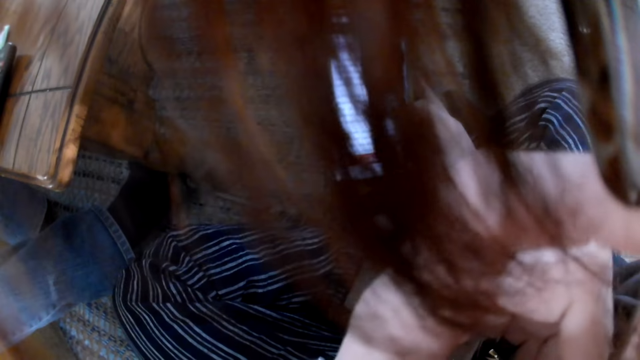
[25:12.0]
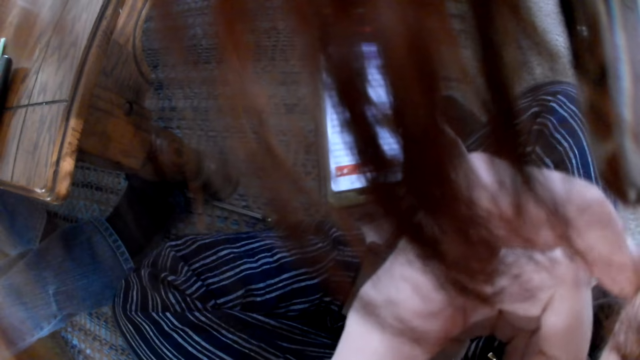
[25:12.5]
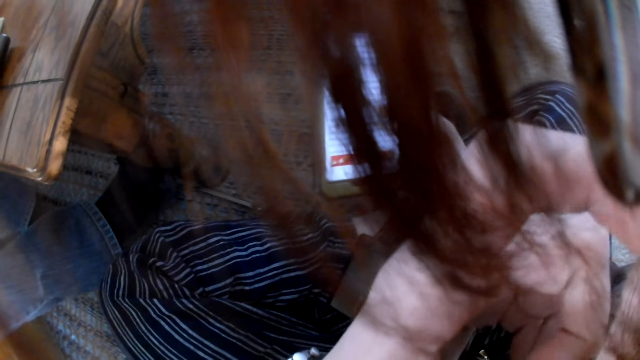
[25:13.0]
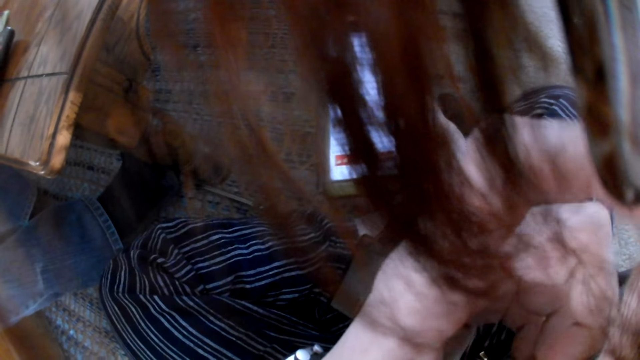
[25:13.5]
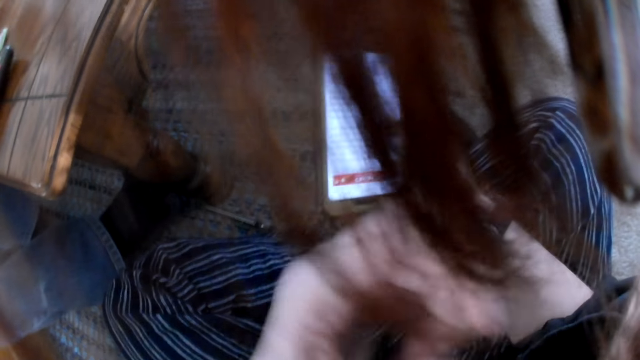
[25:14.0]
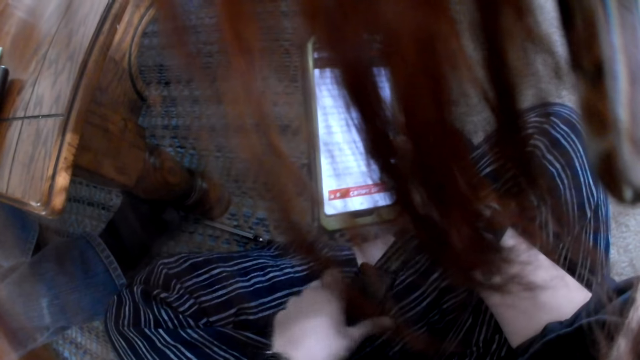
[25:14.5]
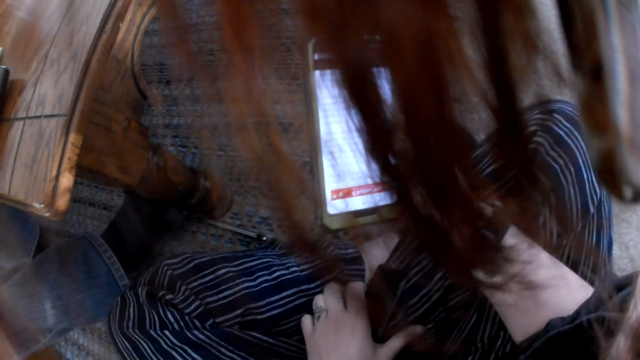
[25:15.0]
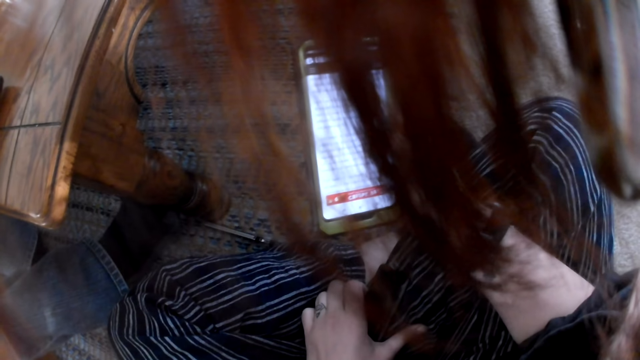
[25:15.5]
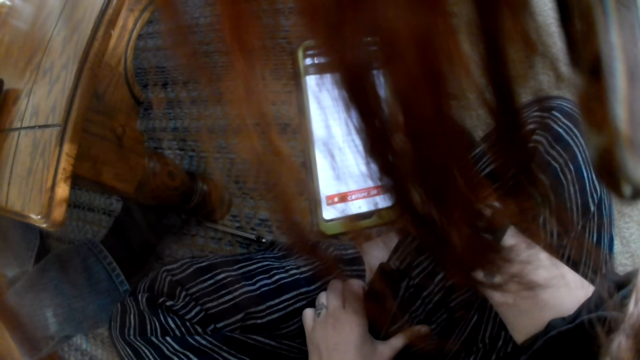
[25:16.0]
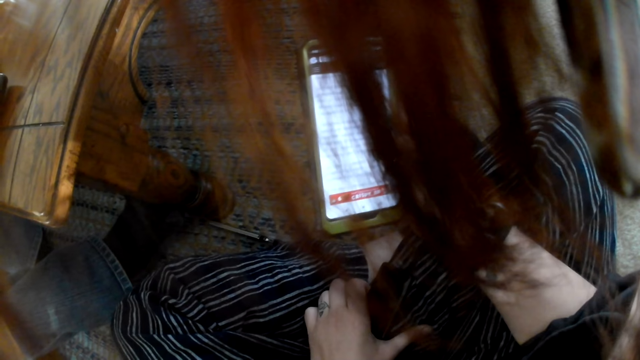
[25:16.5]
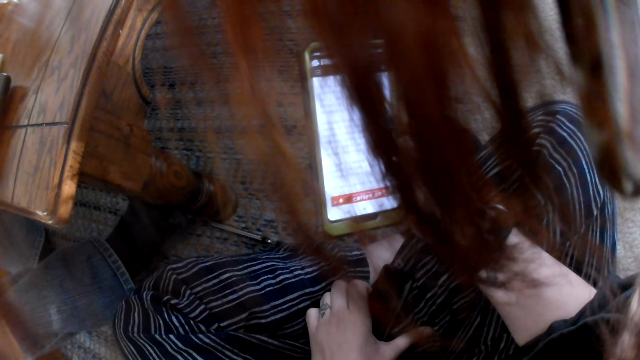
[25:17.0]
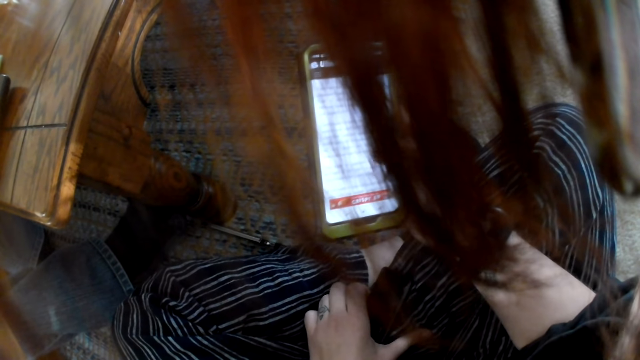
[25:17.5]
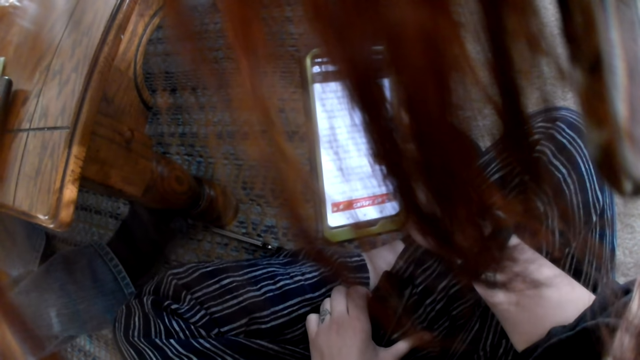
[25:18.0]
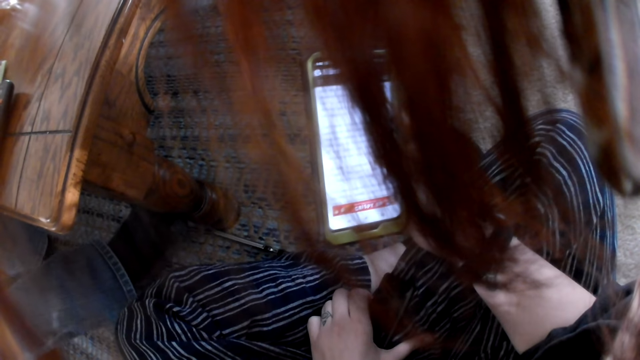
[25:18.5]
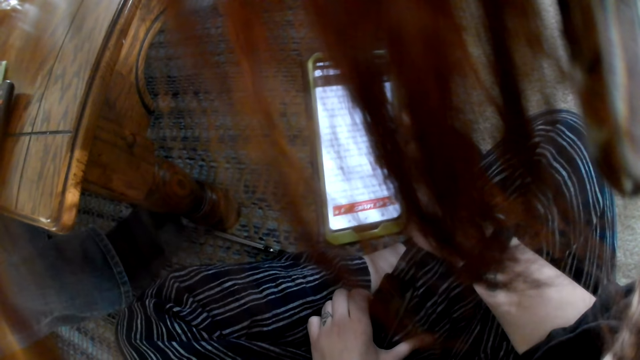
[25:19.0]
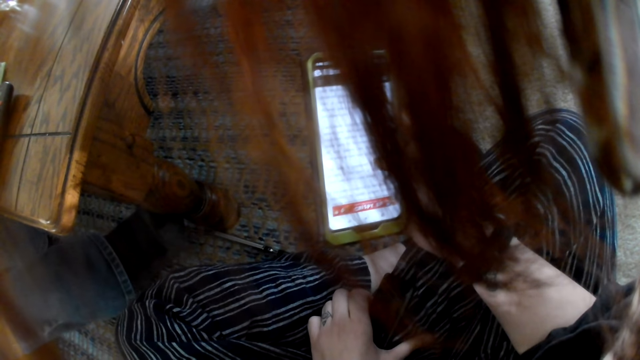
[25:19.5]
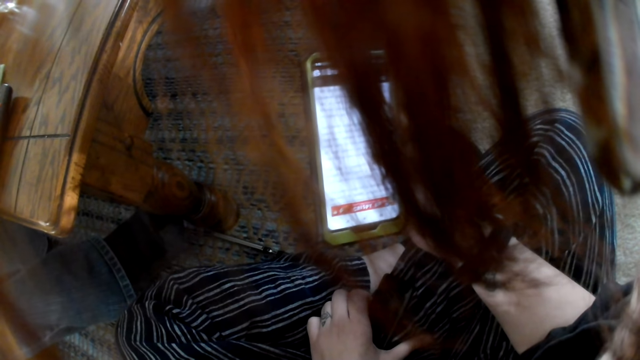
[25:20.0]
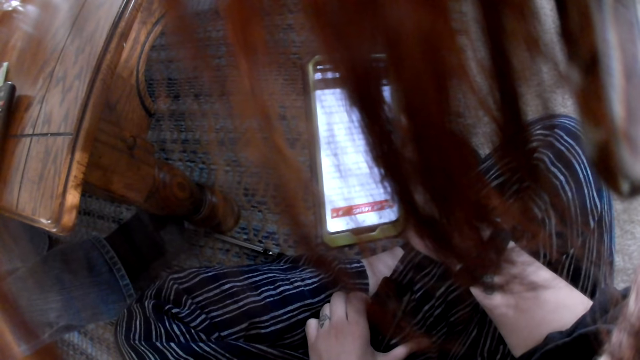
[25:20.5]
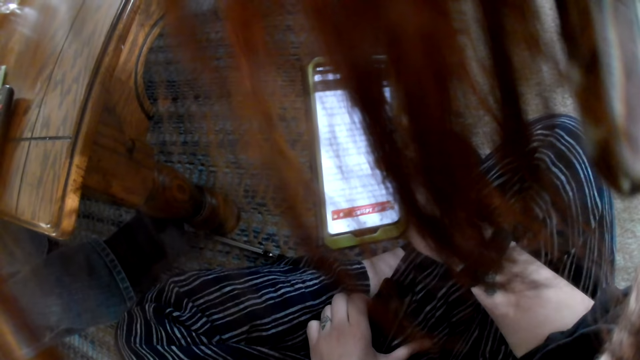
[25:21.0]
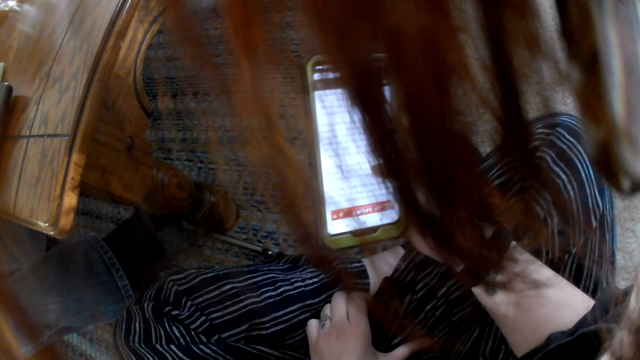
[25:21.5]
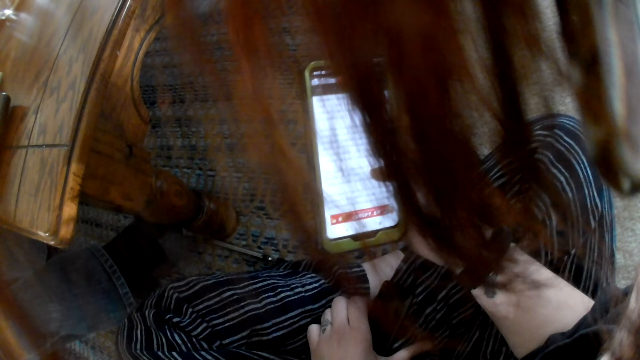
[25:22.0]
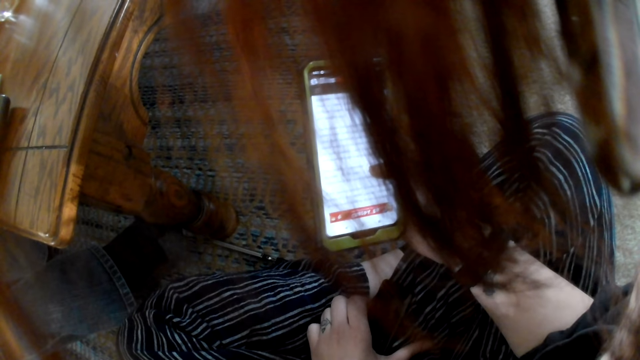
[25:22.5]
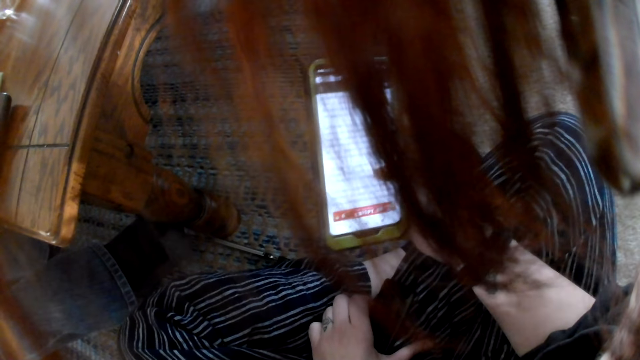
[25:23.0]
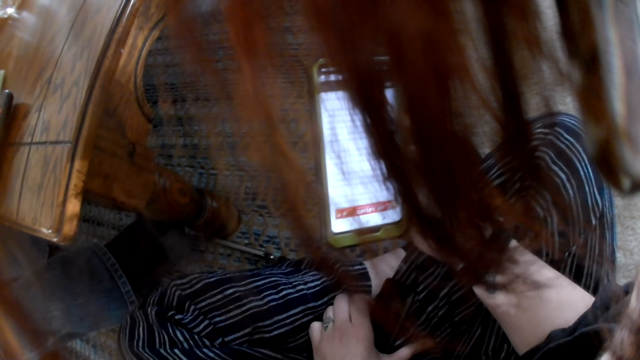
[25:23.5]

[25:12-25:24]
The camera wearer puts the left hand down. They operate the phone. The woman interacts with the man.

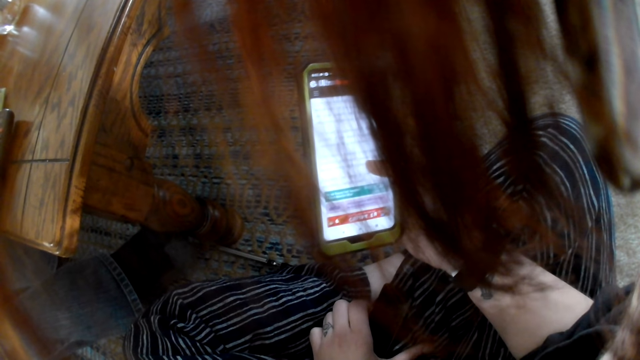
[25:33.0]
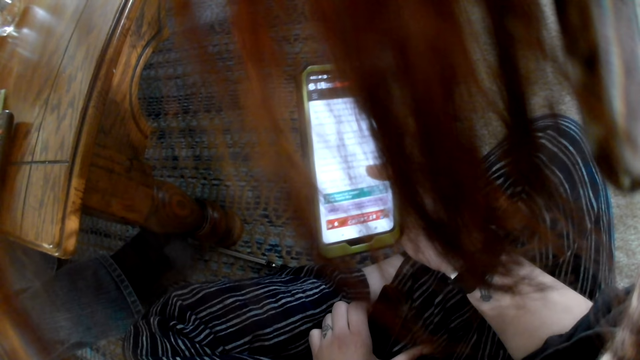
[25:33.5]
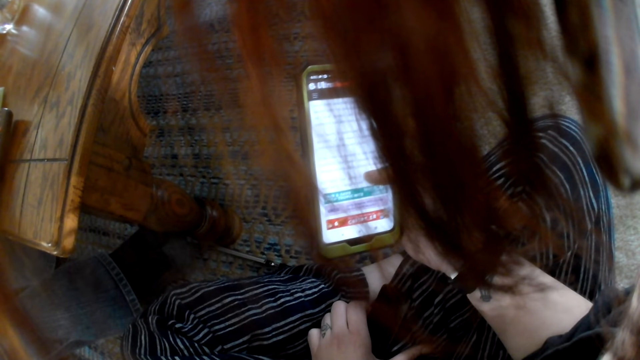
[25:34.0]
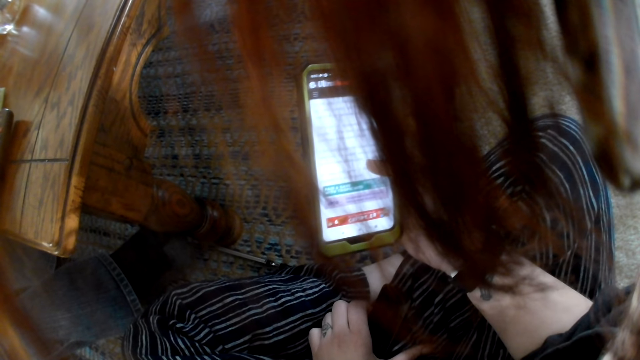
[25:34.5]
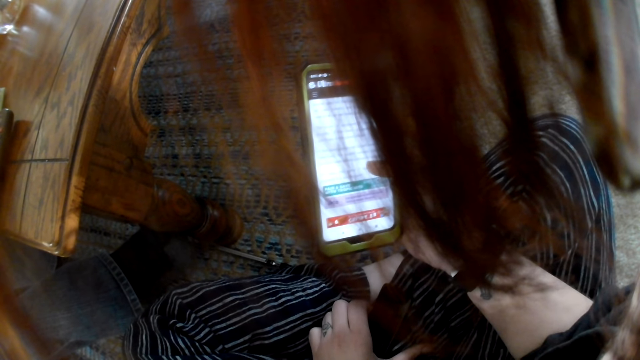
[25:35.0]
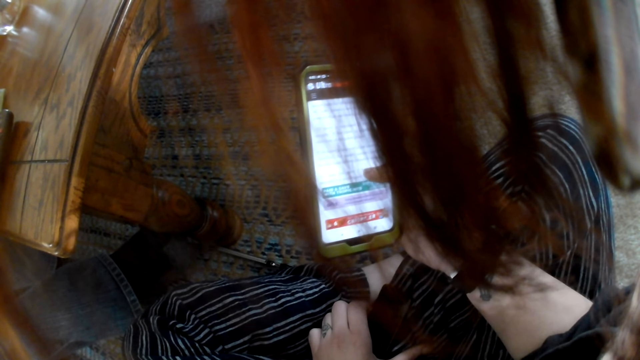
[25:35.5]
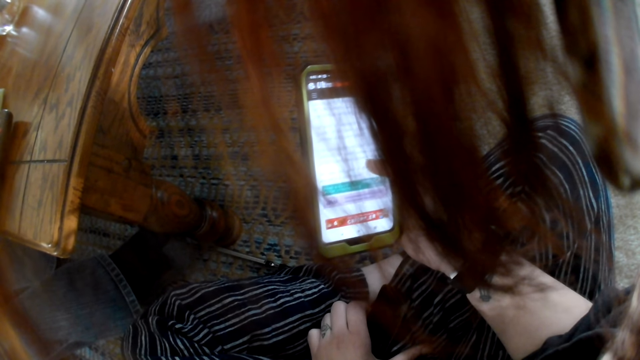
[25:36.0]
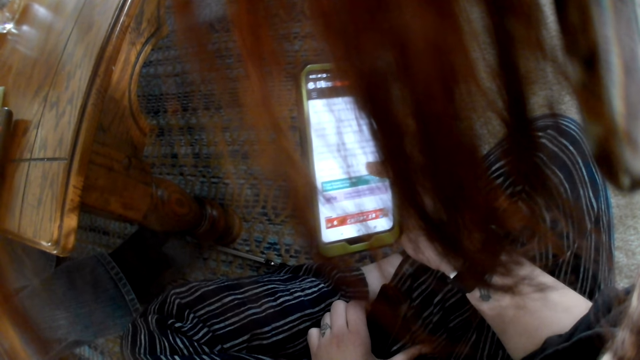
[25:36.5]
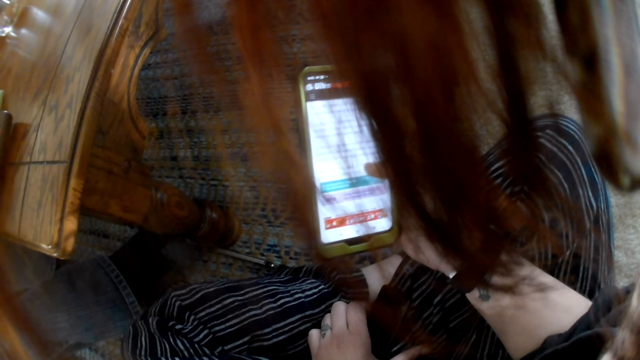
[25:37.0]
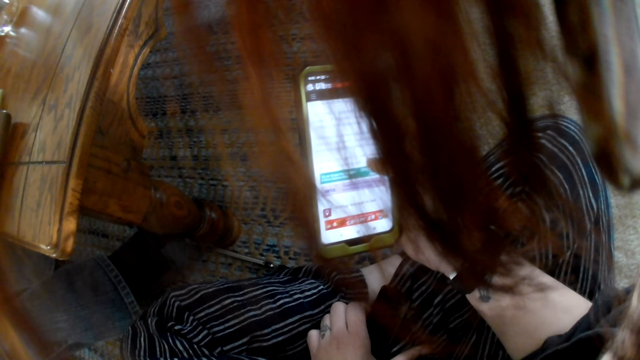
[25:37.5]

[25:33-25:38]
The man interacts with the camera wearer and others.

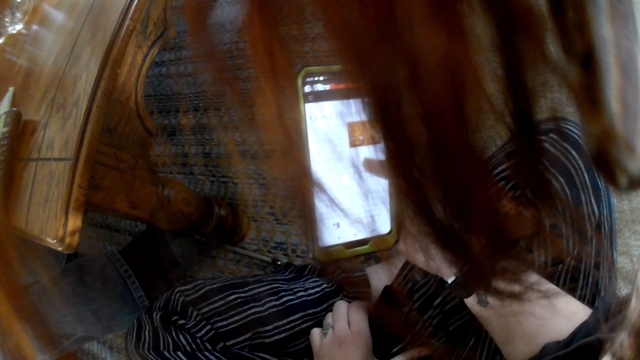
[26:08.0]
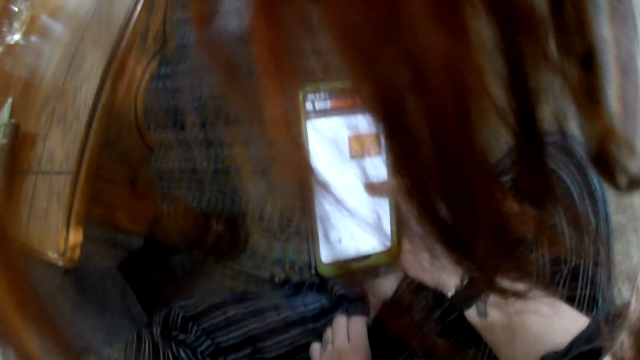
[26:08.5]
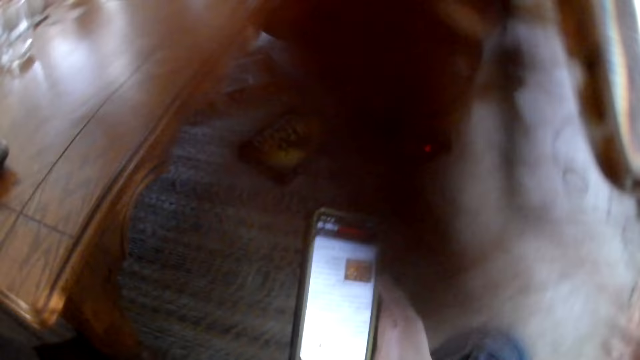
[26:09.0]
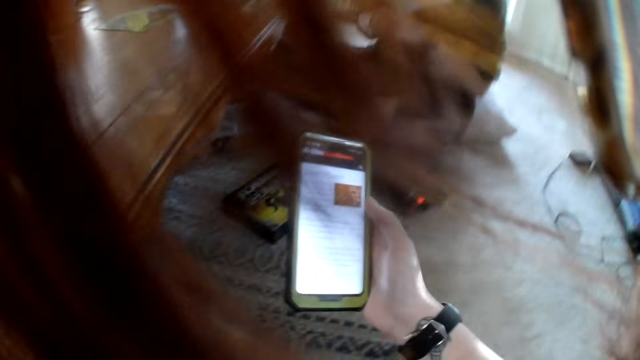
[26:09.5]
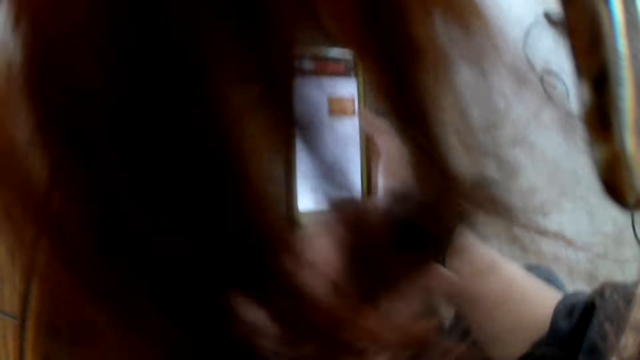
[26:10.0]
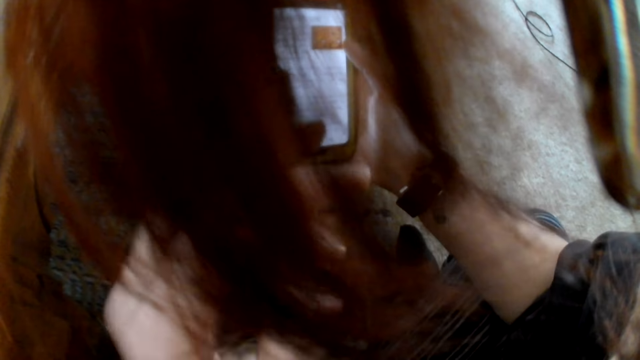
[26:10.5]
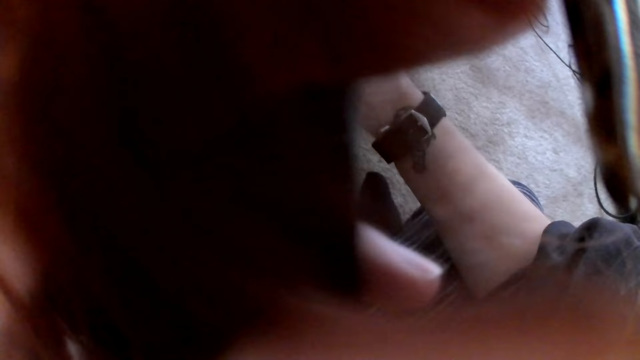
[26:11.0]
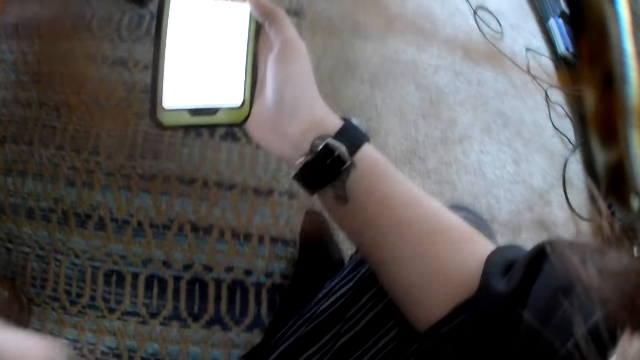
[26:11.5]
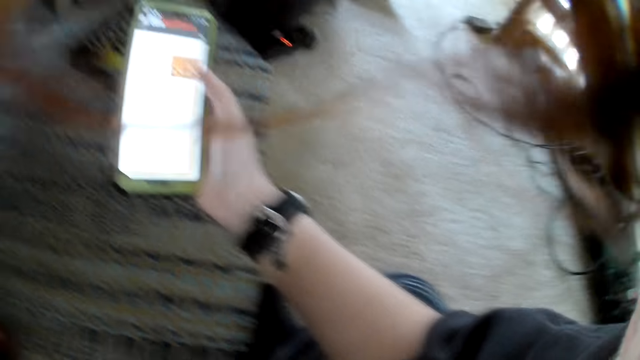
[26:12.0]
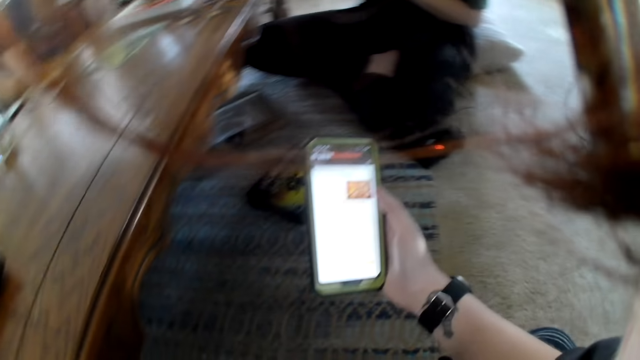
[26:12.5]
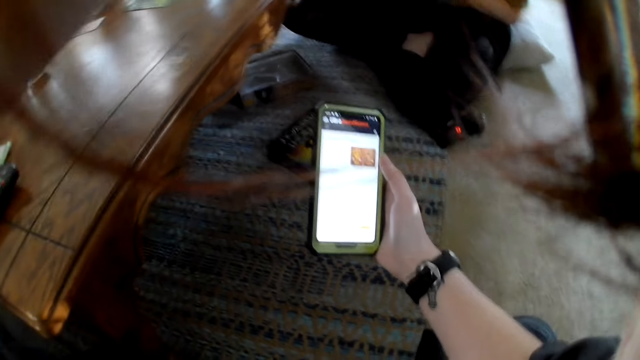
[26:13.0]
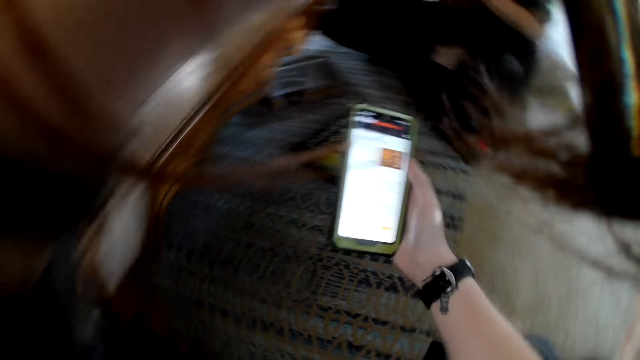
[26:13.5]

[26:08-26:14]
The camera wearer looks up. She looks at the phone. She touches the face. She adjusts her hair with her left hand.
